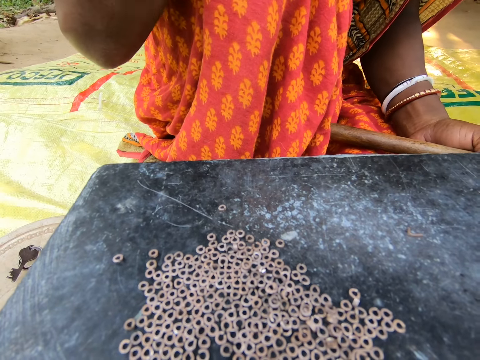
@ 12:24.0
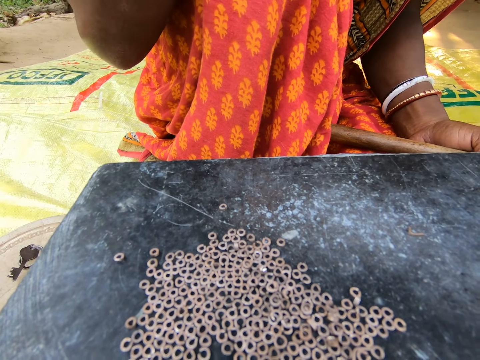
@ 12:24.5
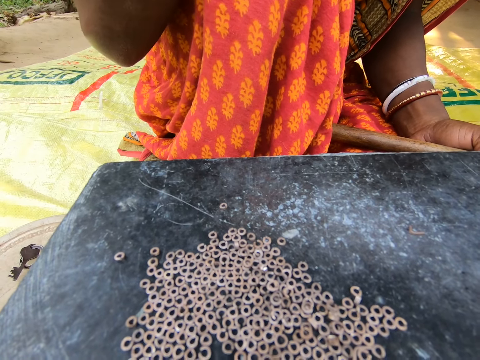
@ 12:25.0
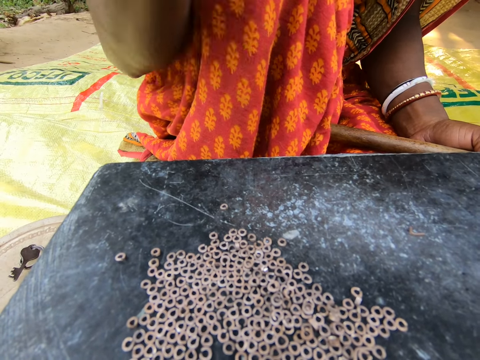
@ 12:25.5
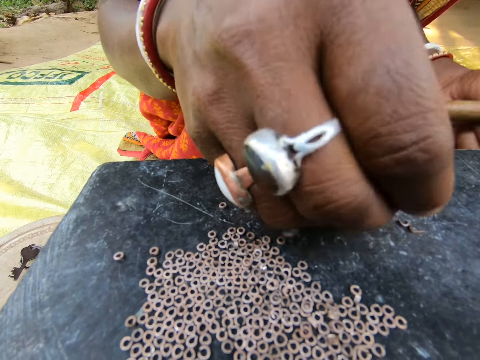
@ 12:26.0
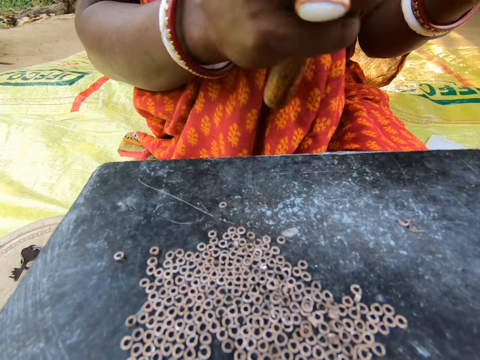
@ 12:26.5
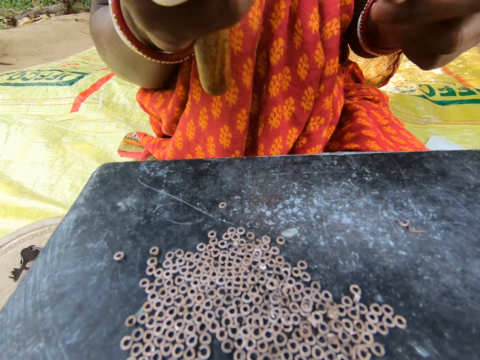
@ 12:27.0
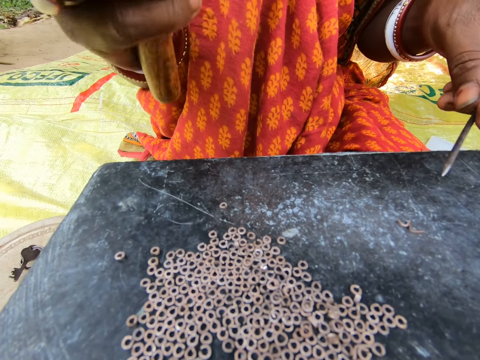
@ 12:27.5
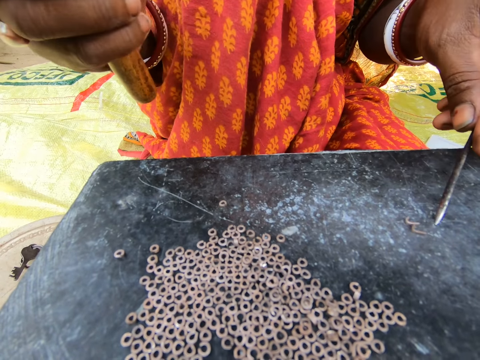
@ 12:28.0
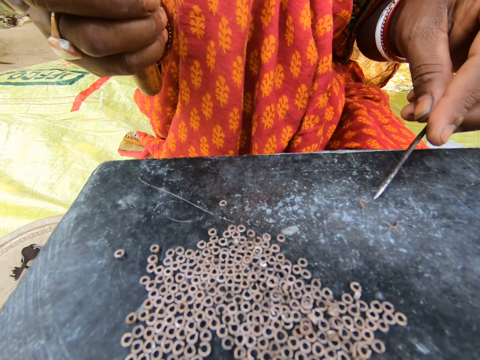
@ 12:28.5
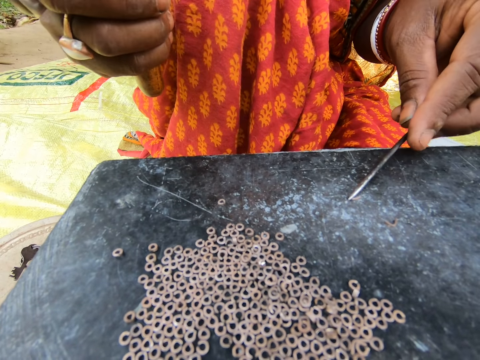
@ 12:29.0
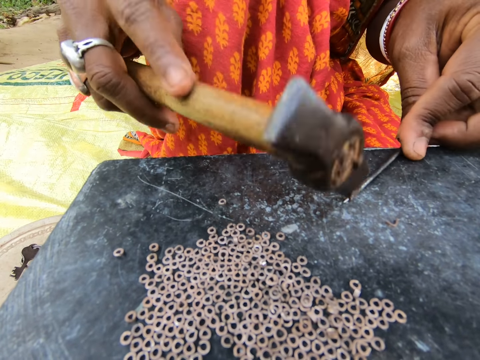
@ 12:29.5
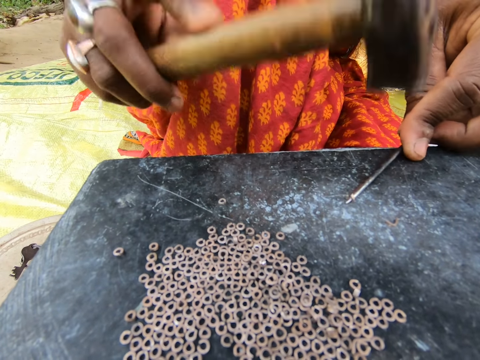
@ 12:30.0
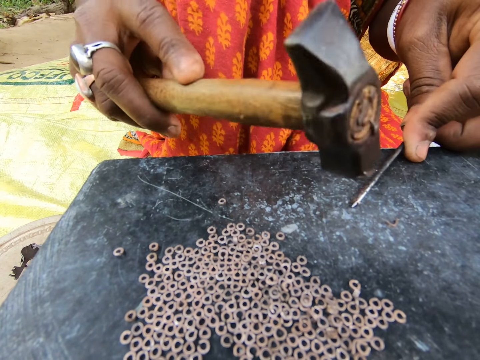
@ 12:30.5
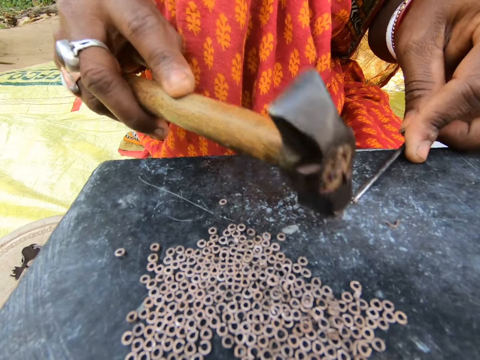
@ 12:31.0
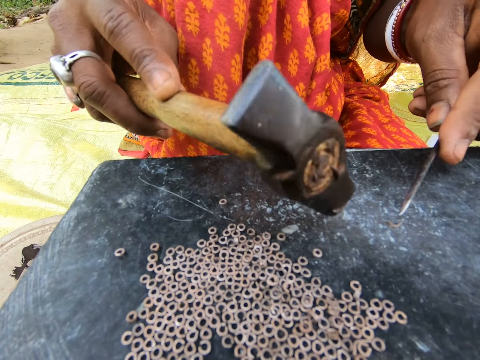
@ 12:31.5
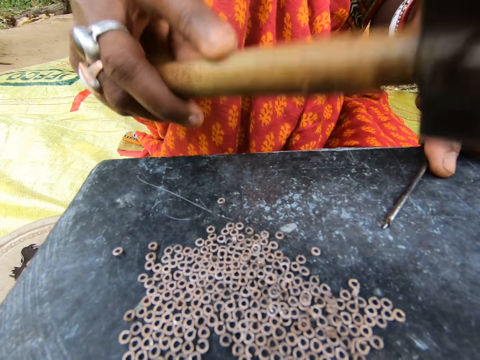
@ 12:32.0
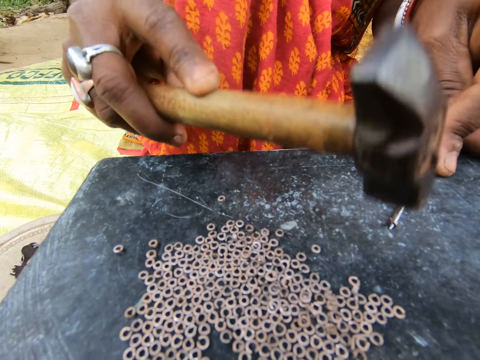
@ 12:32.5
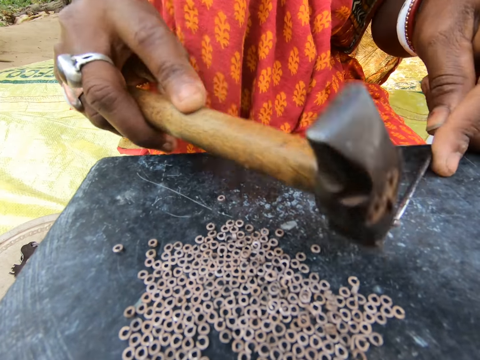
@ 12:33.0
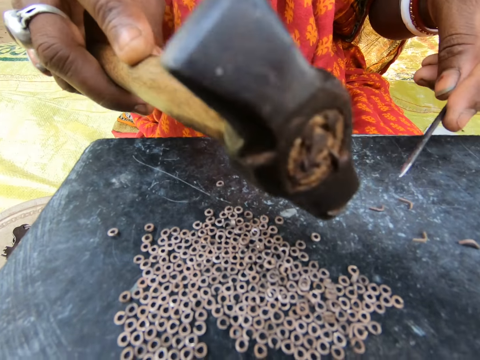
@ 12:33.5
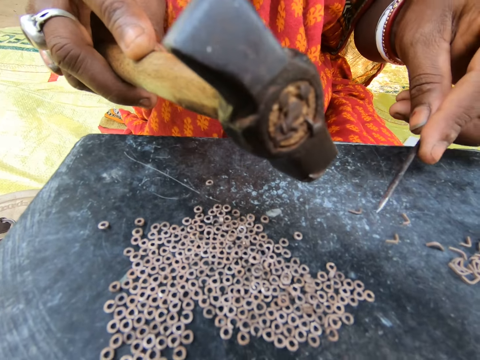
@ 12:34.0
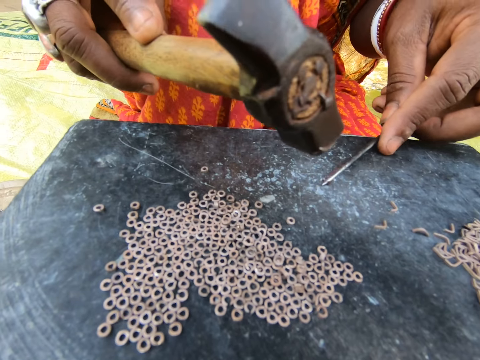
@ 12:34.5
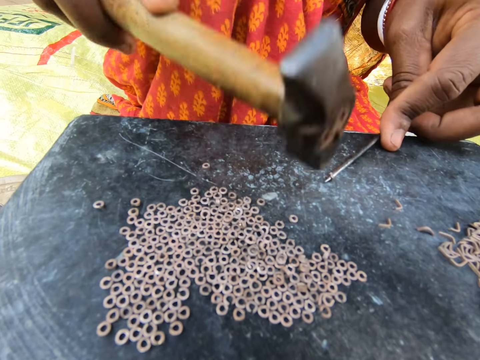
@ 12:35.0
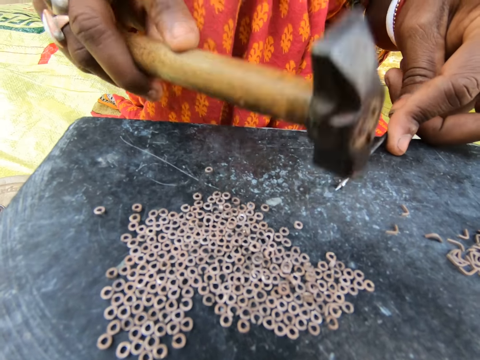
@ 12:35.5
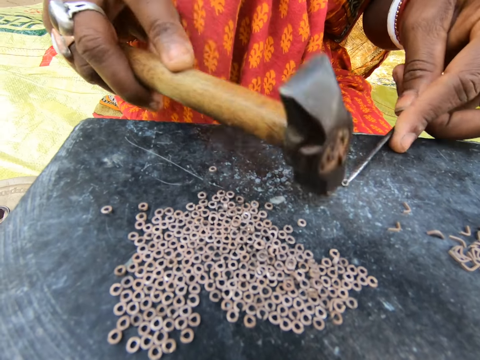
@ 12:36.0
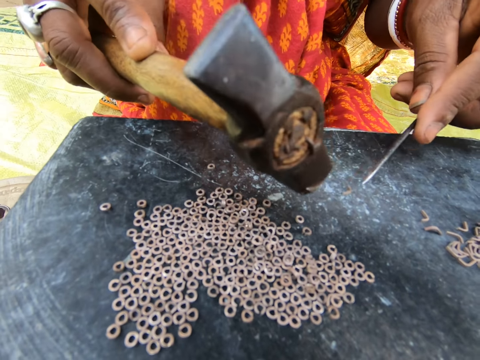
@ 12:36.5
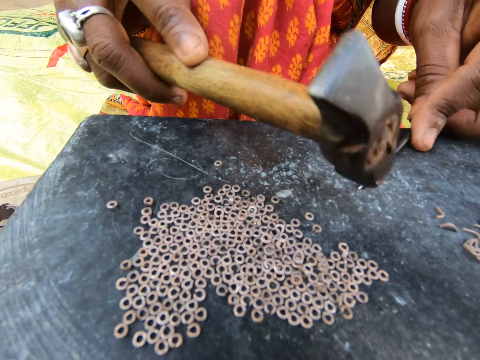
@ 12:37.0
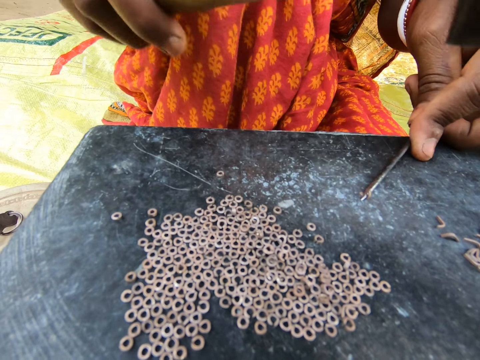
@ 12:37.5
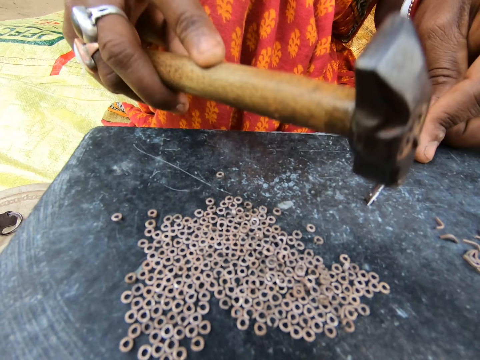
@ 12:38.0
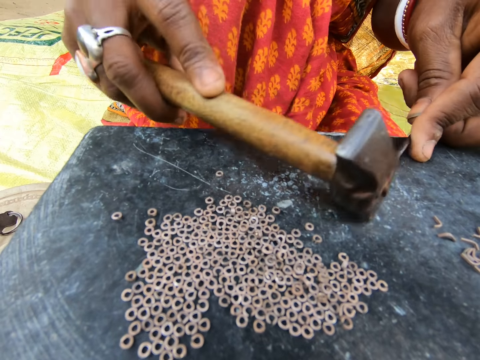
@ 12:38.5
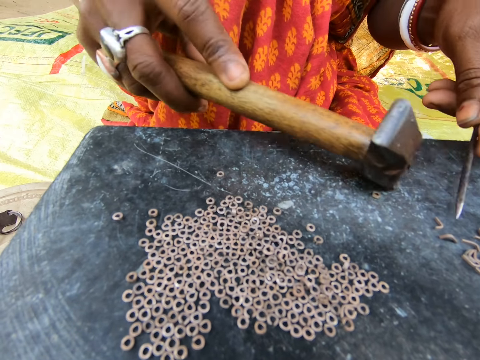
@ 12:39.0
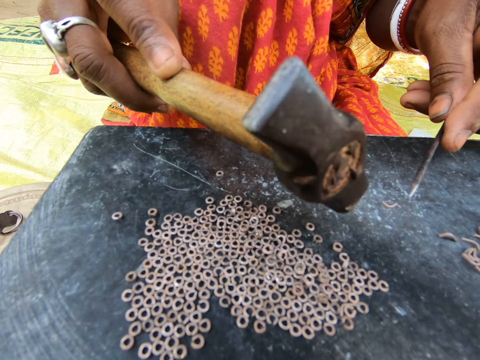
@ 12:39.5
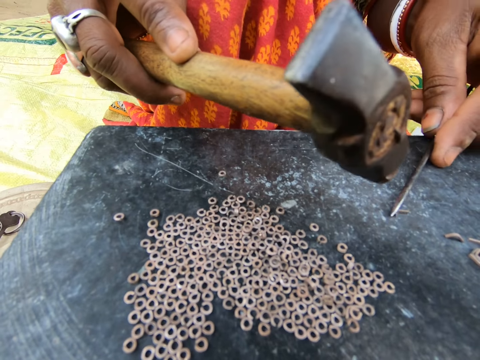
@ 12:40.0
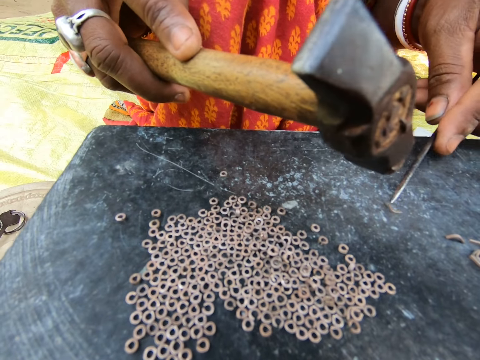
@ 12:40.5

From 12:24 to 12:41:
The camera wearer makes split rings with a hammer and needle. They move the split ring on the table with the hammer. They make split rings with the hammer and the needle. They move the split ring on the table with the hammer. They make split rings with the hammer and the needle. They move the split ring on the table with the hammer. They make split rings with the hammer and the needle. They move the split ring on the table with the hammer.

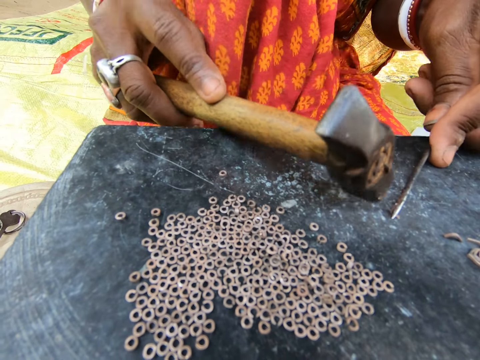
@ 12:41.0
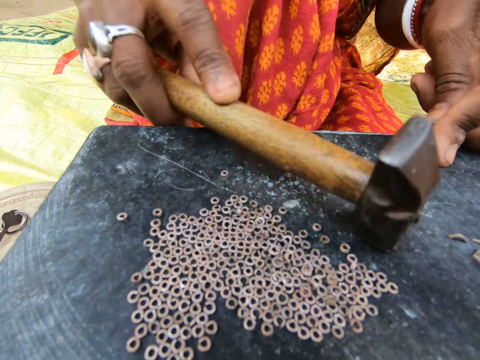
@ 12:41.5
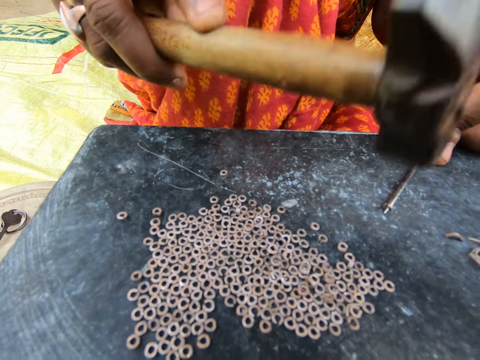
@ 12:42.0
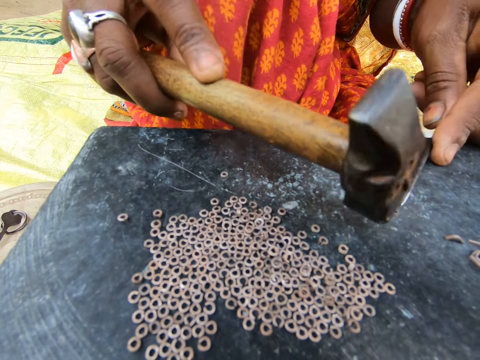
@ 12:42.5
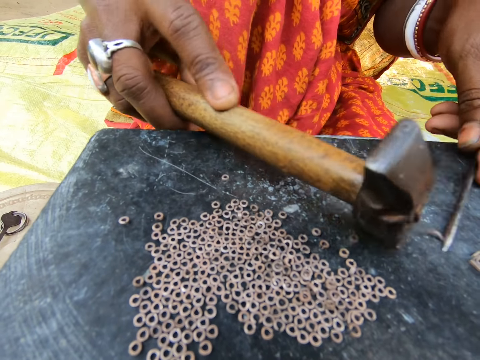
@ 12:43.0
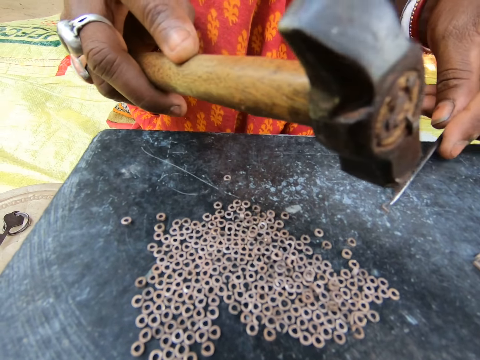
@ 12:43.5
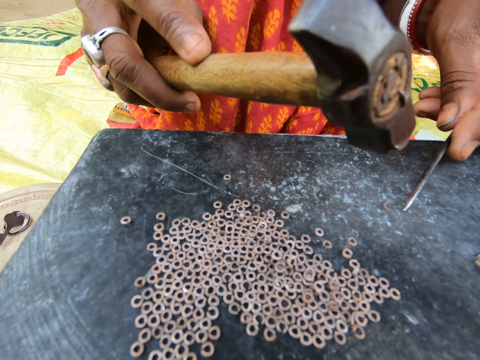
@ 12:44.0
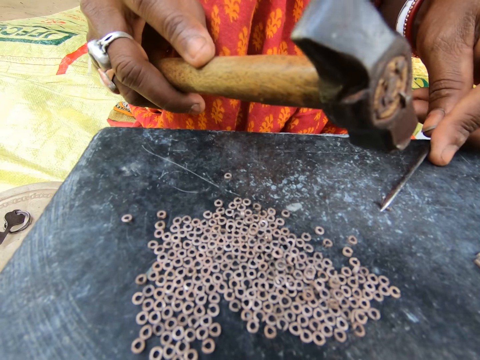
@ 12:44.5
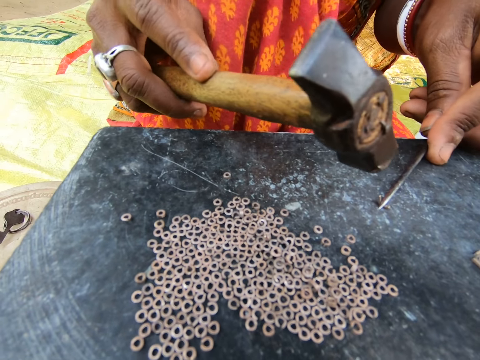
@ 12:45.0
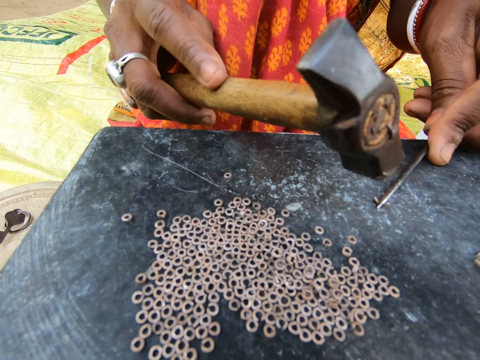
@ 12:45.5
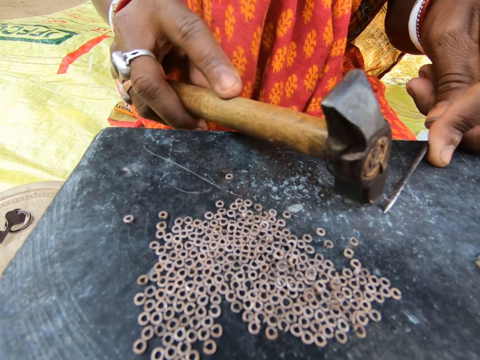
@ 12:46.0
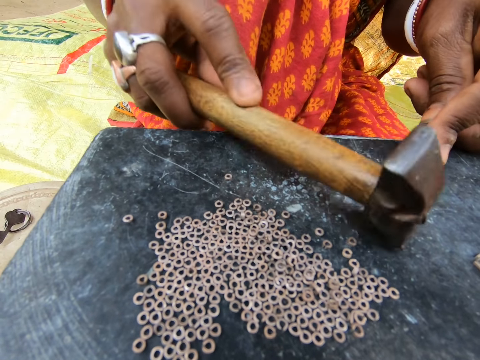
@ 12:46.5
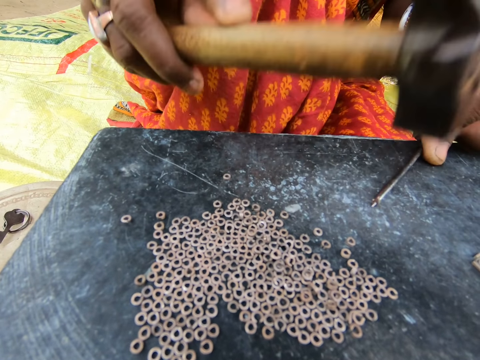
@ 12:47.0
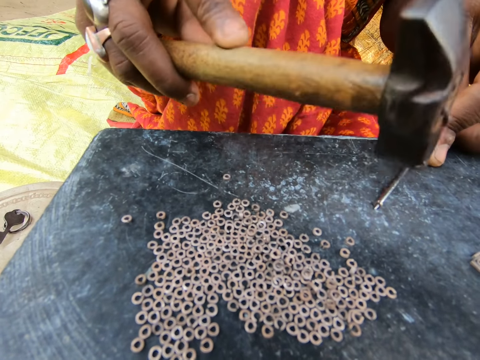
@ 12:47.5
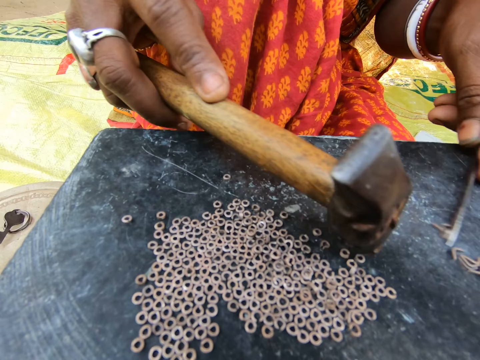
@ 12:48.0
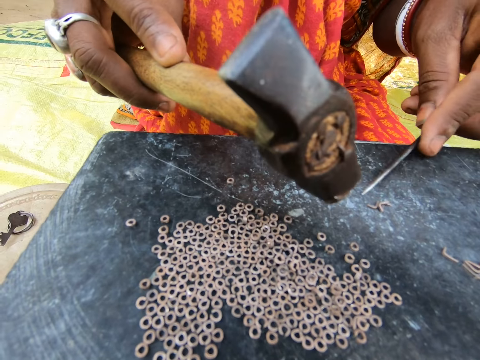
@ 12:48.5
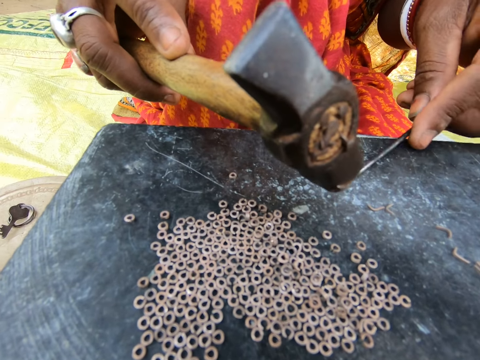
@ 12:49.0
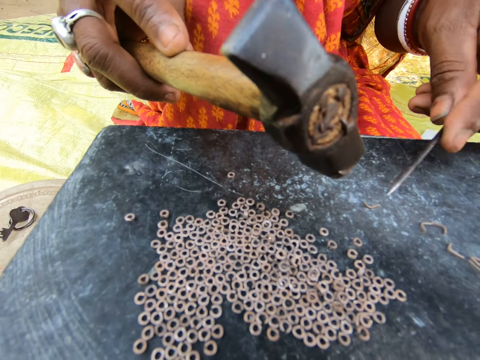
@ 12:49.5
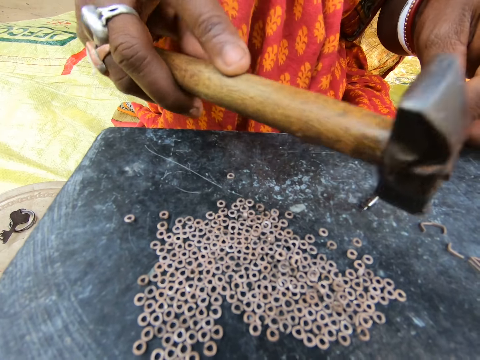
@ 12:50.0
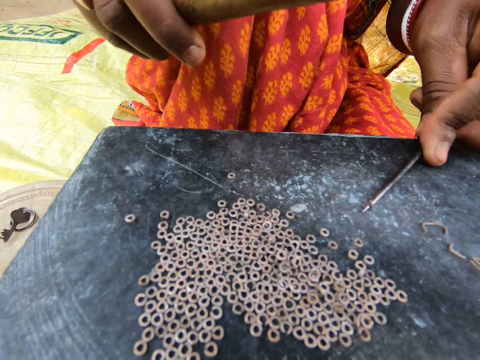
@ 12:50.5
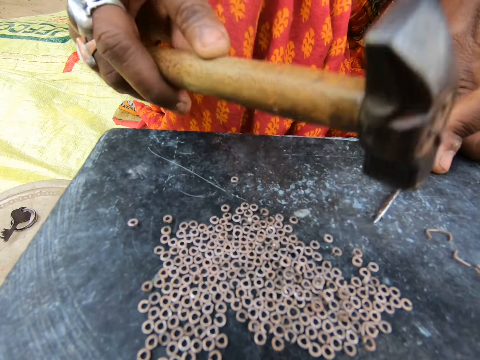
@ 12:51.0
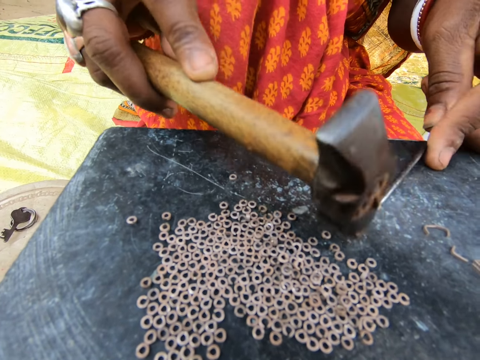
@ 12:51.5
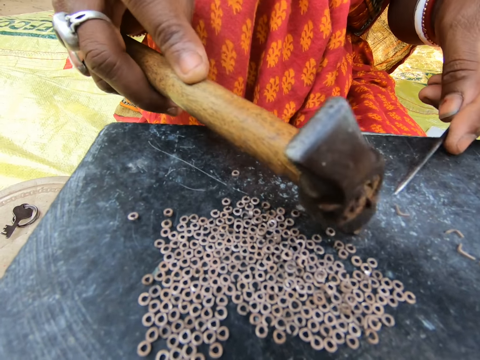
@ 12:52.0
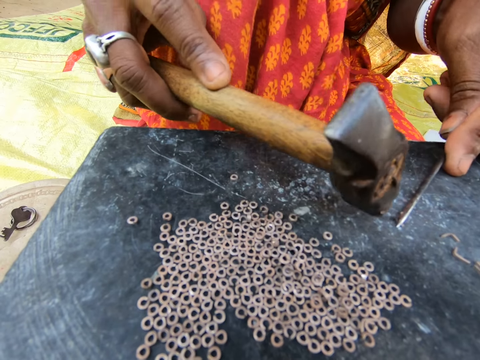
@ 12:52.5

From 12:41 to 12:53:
The camera wearer makes split rings with a hammer and needle. They move the split ring on the table with the hammer. They make split rings with the hammer and the needle.
